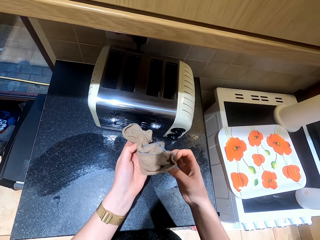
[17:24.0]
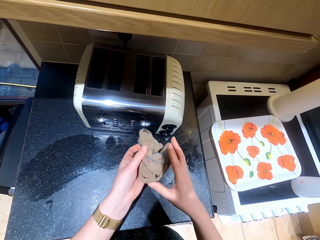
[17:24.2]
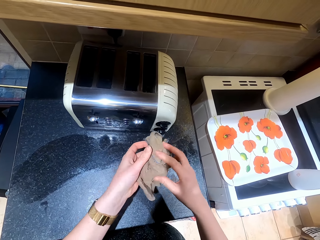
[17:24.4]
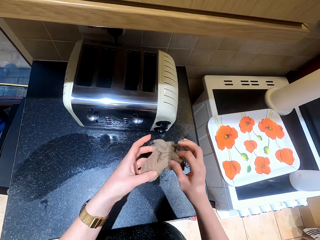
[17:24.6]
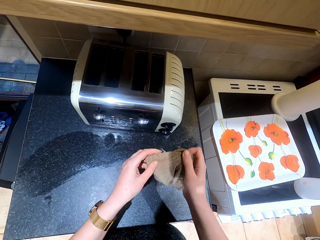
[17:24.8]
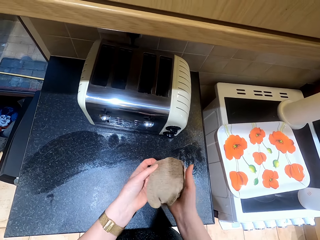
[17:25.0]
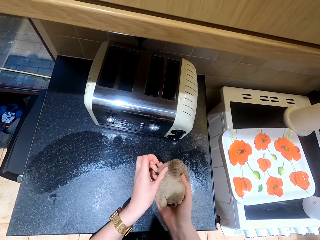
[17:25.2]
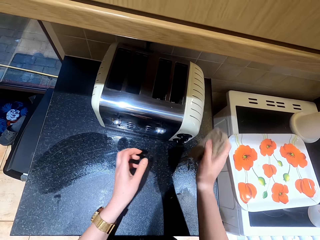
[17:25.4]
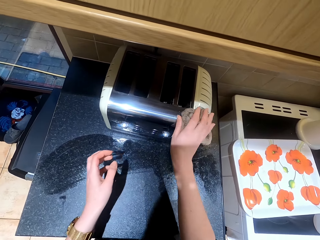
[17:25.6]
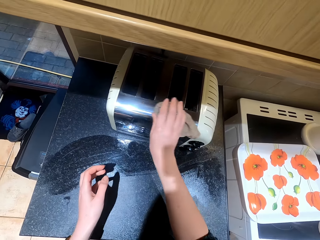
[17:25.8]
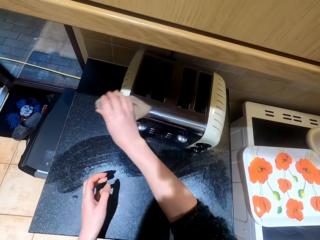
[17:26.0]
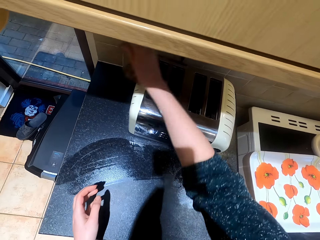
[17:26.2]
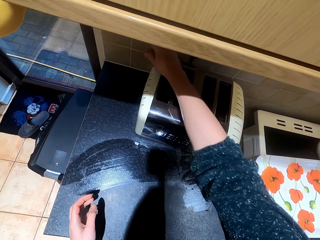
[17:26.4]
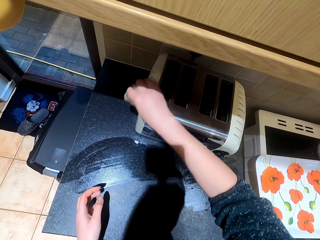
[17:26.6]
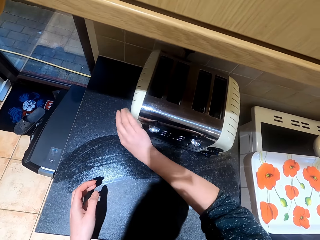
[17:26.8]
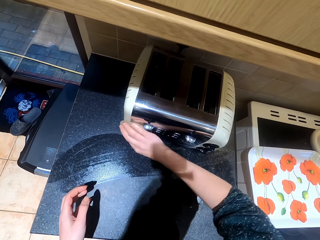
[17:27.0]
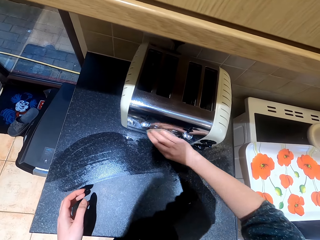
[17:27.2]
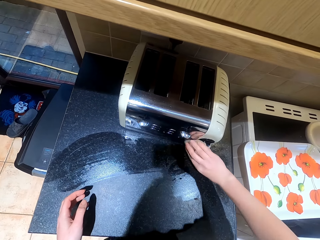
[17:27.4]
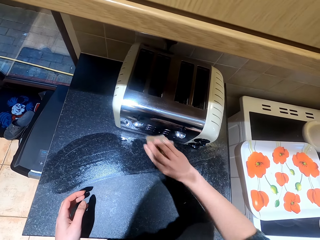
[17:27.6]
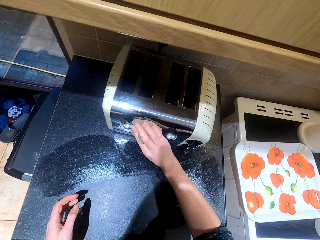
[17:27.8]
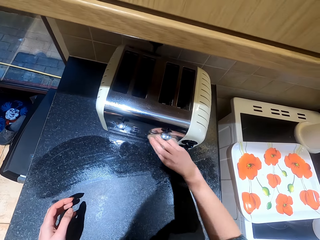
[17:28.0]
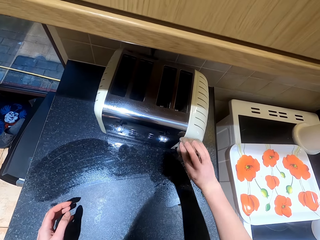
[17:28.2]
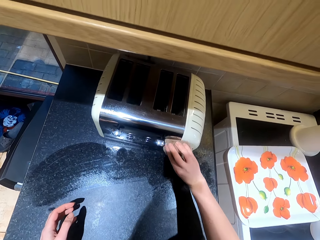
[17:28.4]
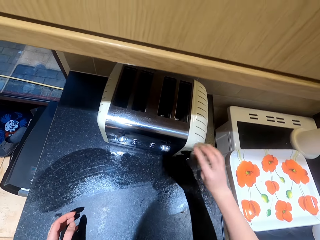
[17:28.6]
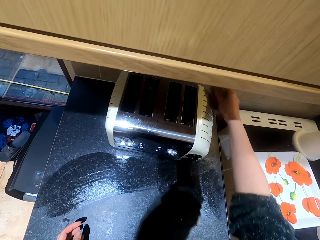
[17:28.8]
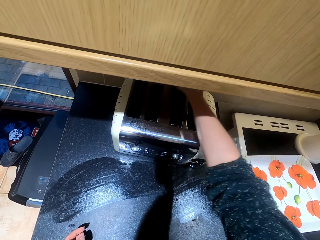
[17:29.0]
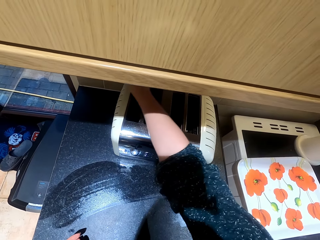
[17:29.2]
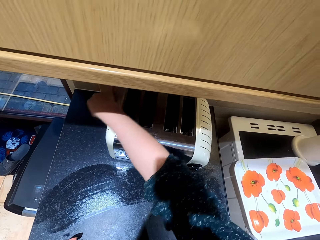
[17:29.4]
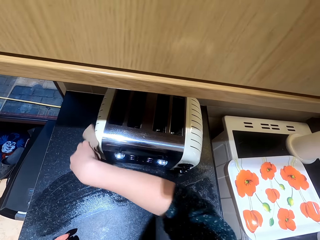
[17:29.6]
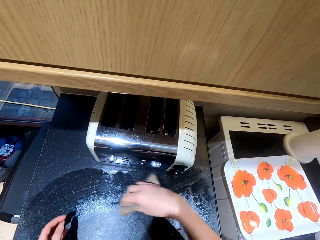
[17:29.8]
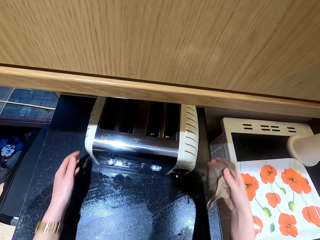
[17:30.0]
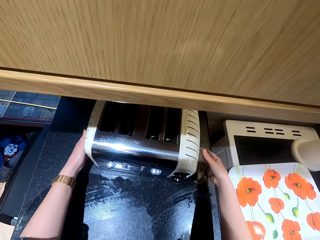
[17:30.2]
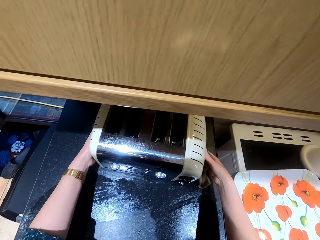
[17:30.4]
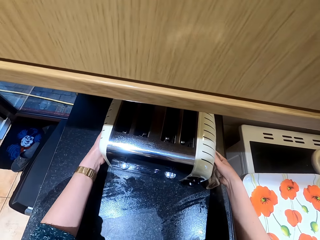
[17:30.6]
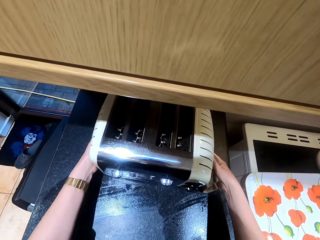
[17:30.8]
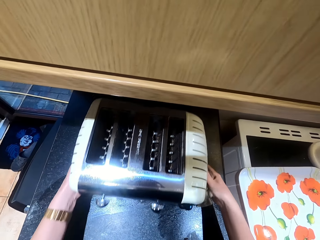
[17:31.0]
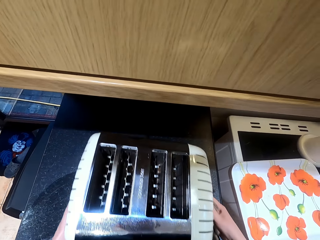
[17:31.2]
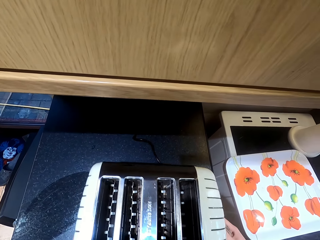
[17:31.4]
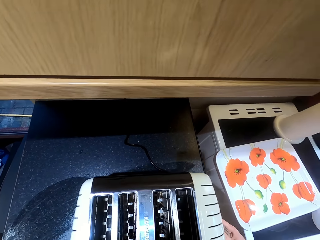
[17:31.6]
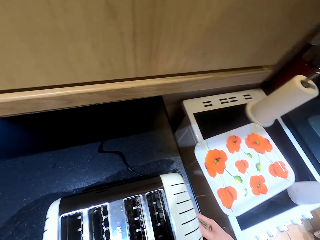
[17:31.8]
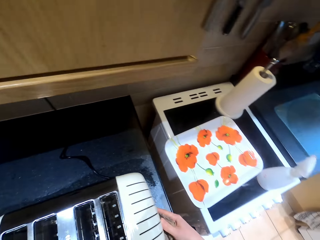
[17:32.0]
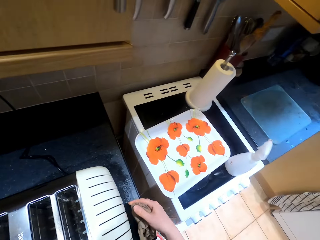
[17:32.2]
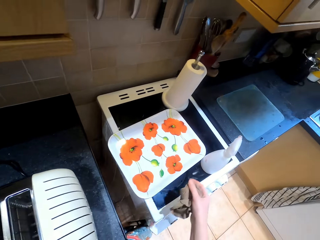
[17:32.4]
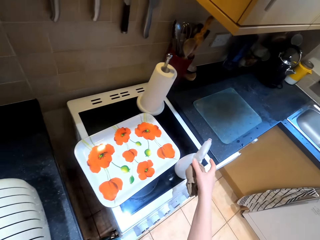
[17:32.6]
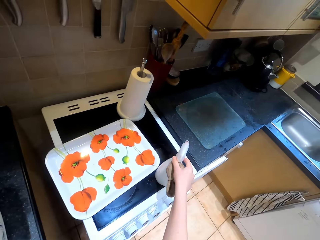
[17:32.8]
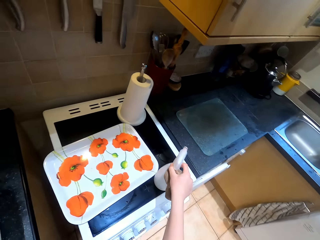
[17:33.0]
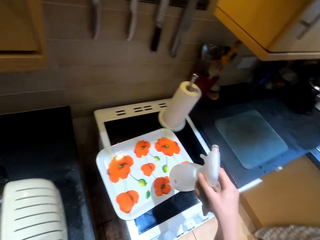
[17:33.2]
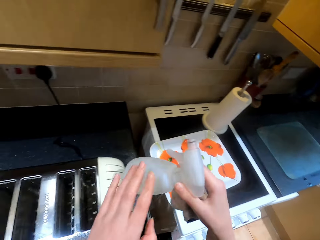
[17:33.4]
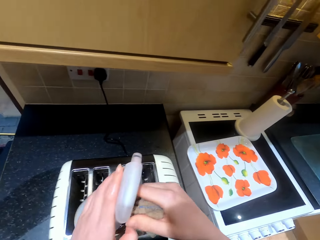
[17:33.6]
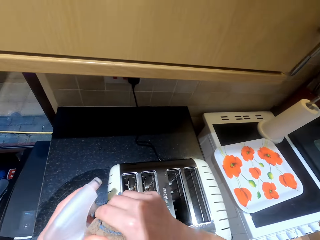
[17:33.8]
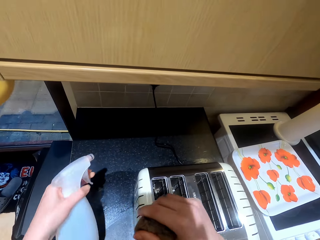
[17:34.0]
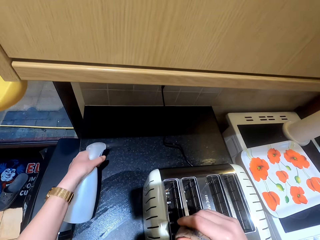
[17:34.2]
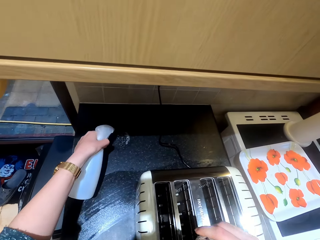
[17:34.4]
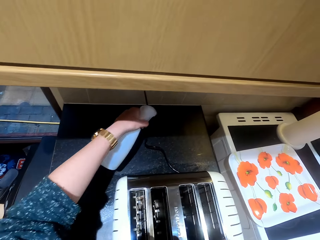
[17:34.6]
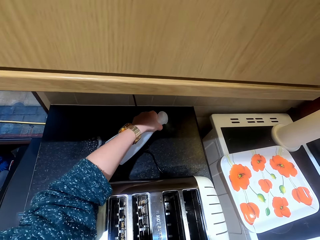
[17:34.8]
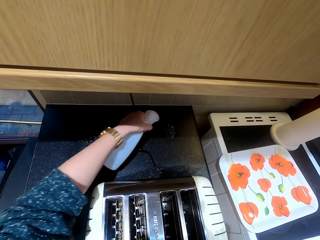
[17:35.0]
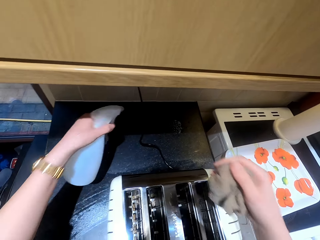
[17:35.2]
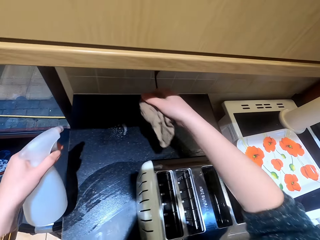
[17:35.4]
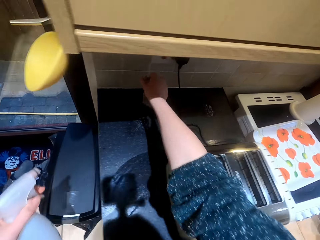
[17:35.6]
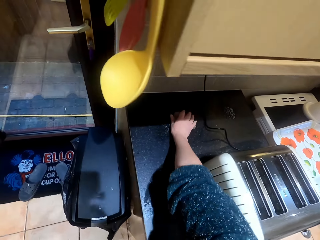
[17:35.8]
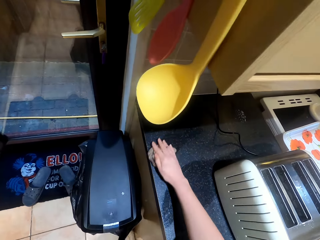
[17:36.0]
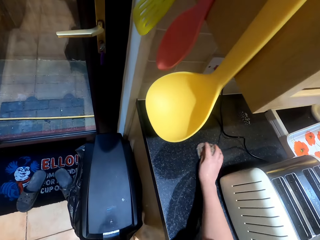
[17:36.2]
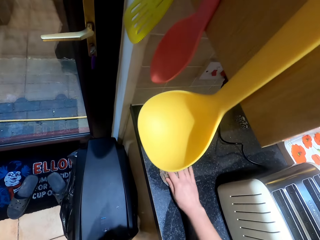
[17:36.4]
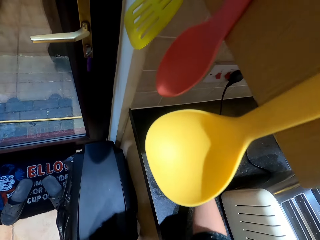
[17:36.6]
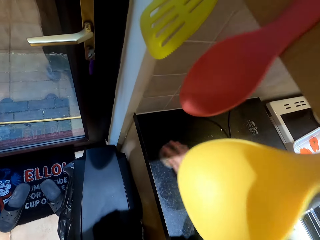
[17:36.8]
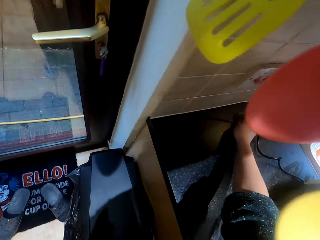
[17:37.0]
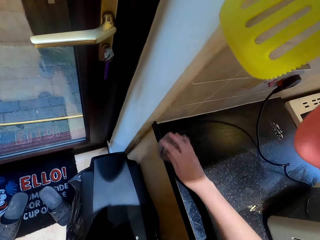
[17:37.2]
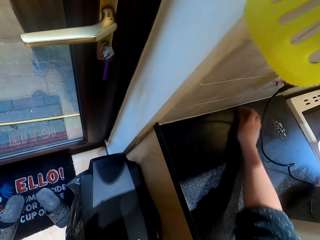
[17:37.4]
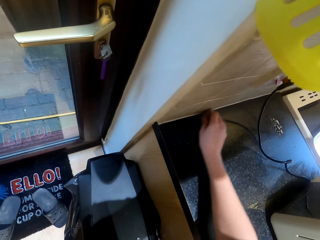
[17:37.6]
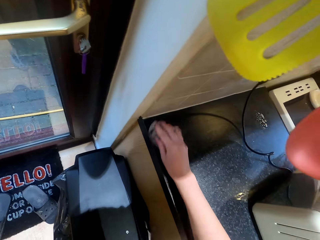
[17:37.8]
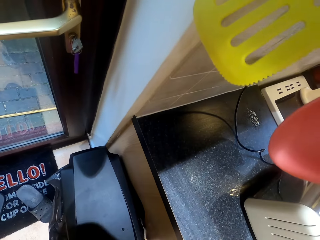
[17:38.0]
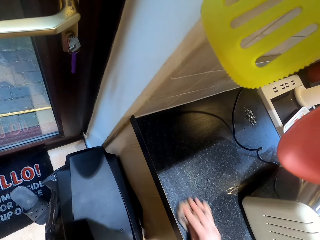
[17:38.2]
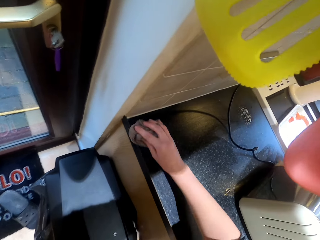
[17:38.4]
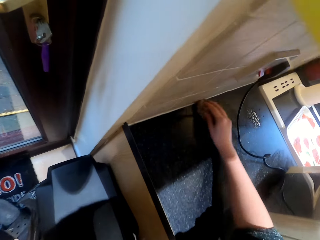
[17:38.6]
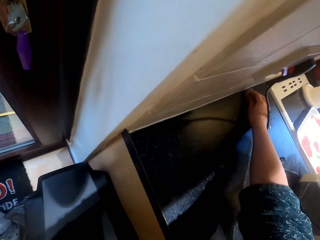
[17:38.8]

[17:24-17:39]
The camera wearer moves the toaster on the counter. They pick up the sprayer bottle from the cooker. They spray the liquid on the counter. They wipe the counter with the cloth.

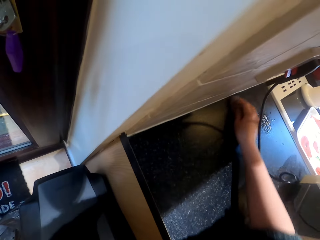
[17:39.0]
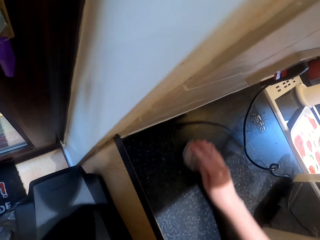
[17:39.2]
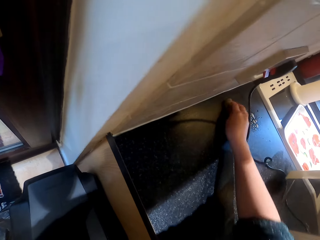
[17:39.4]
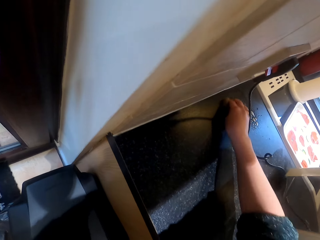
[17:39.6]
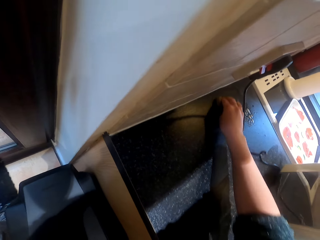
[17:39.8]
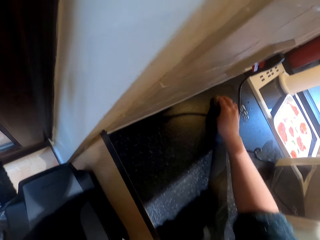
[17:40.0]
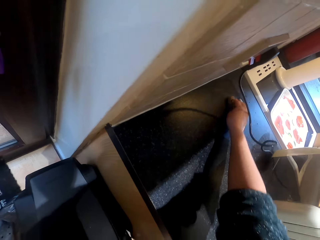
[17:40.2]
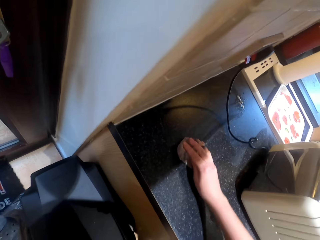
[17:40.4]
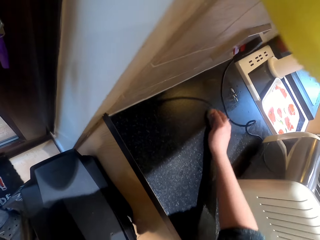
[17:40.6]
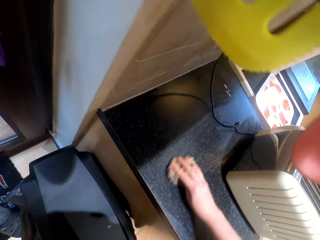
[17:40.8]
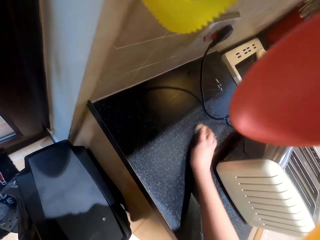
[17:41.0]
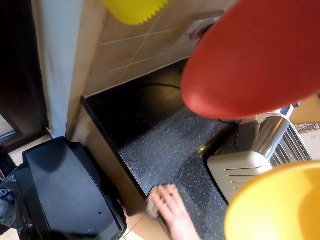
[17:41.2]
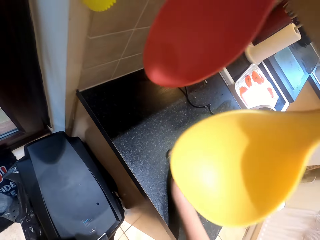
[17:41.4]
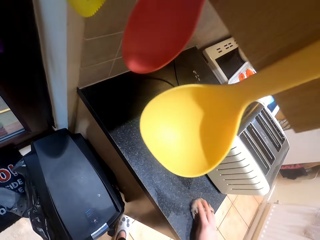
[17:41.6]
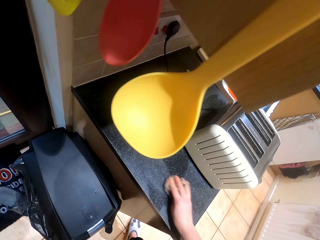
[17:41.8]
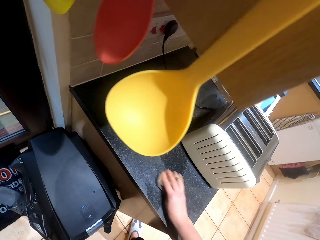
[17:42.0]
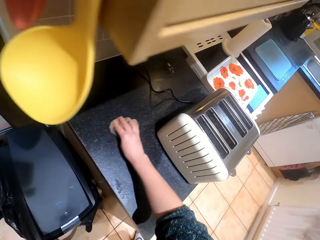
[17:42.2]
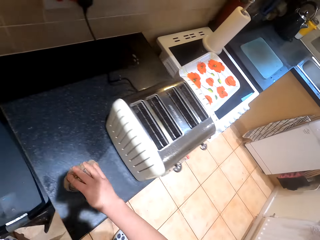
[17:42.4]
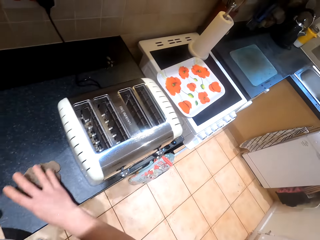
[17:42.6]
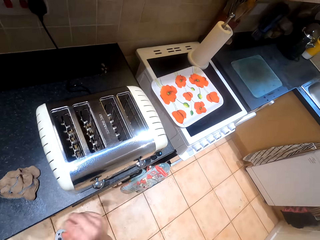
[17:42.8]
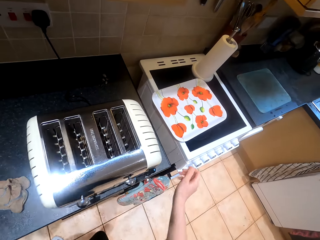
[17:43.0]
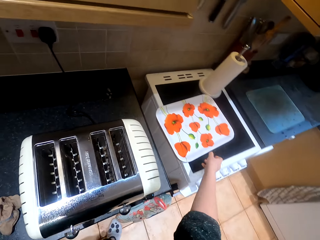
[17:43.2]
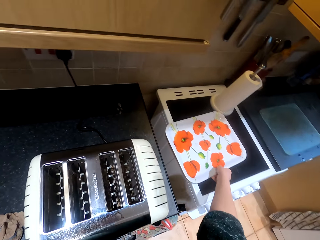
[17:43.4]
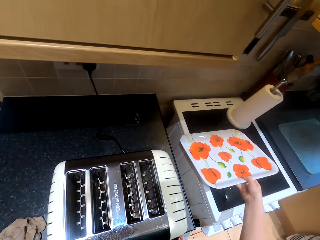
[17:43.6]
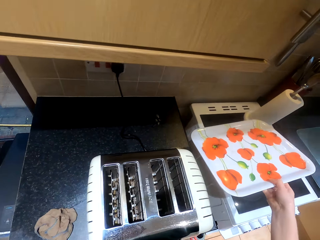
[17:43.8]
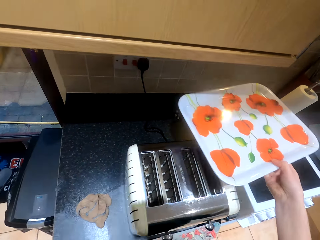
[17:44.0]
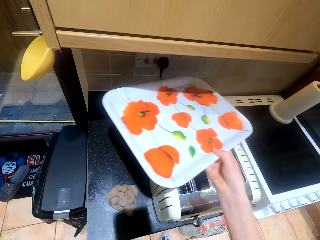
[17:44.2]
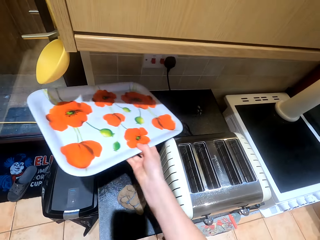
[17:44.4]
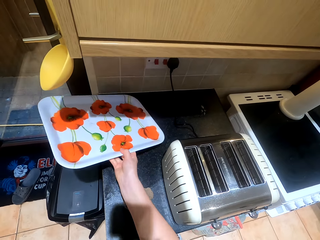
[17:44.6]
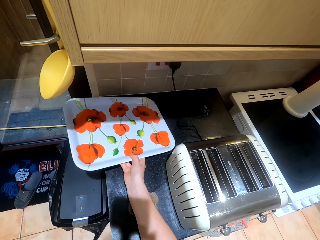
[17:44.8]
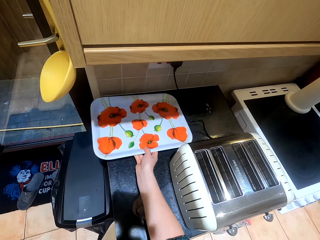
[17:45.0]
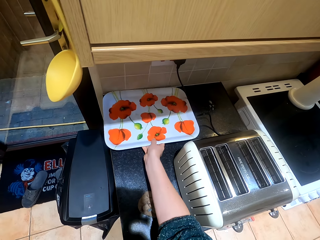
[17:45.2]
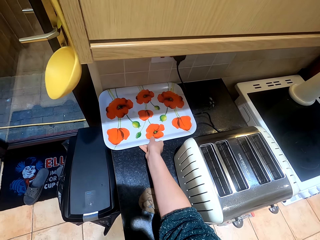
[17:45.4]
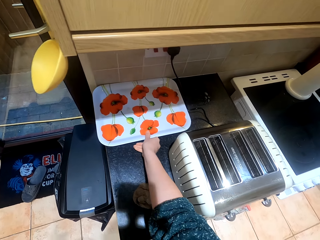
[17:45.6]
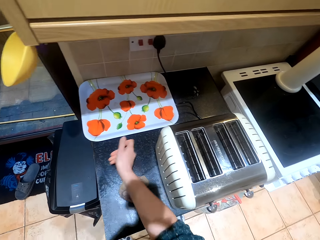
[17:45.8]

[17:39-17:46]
The camera wearer drops the piece of cloth on the counter. They pick up the tray from the cooker. They put the tray on the counter.
